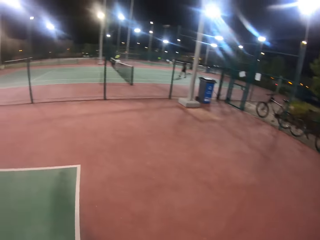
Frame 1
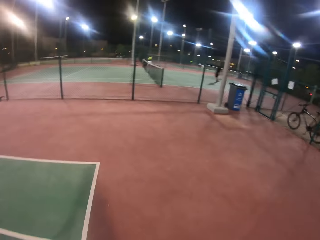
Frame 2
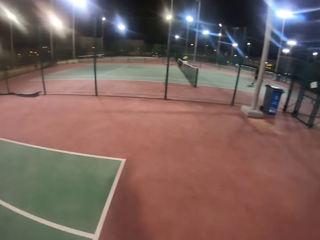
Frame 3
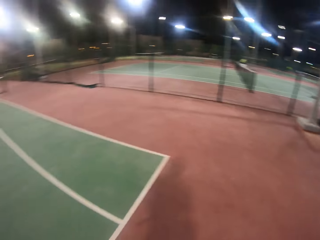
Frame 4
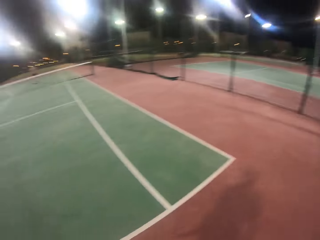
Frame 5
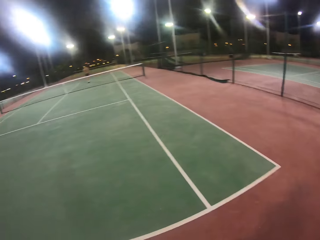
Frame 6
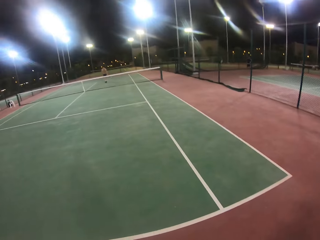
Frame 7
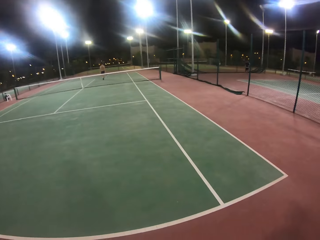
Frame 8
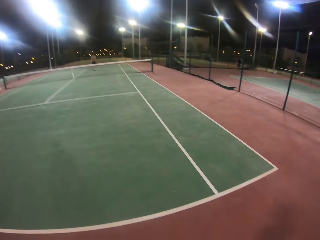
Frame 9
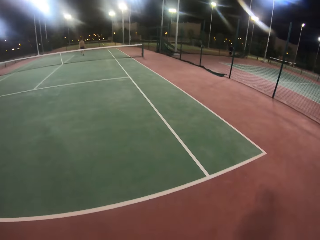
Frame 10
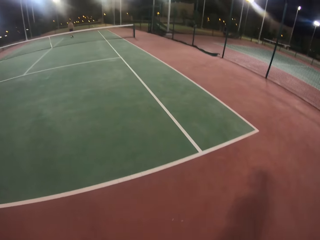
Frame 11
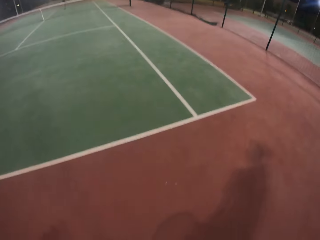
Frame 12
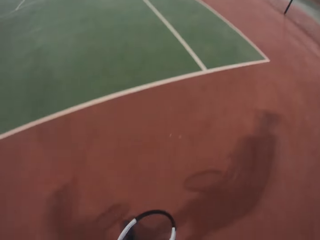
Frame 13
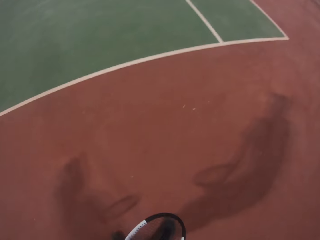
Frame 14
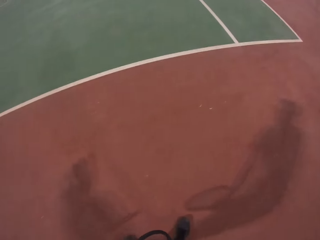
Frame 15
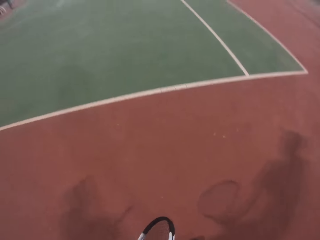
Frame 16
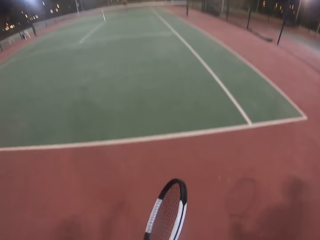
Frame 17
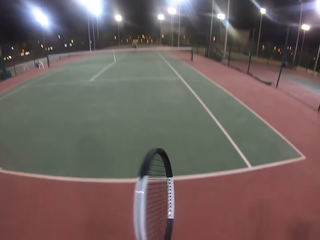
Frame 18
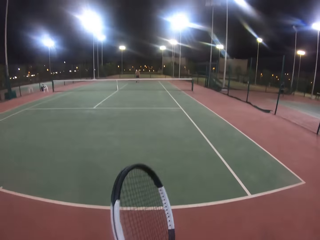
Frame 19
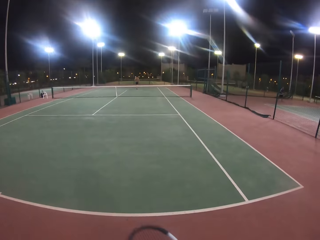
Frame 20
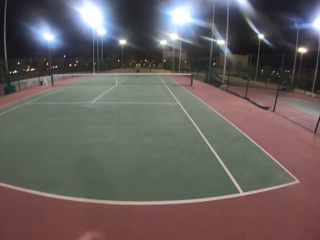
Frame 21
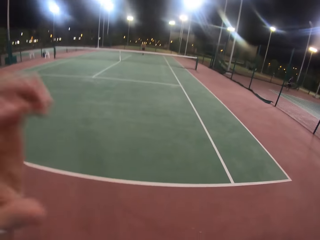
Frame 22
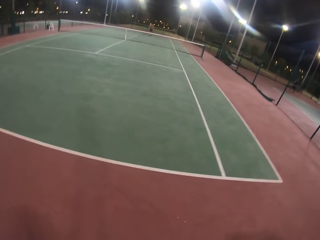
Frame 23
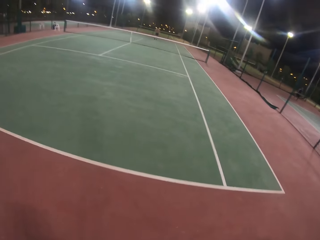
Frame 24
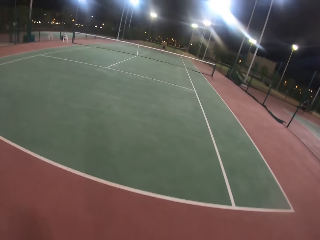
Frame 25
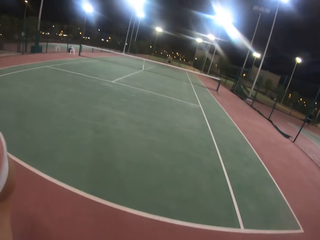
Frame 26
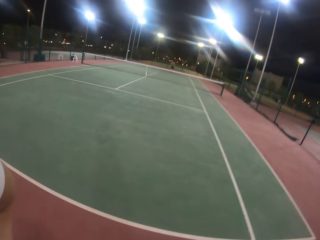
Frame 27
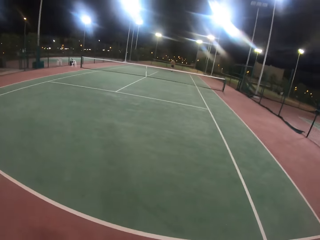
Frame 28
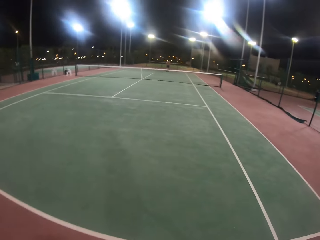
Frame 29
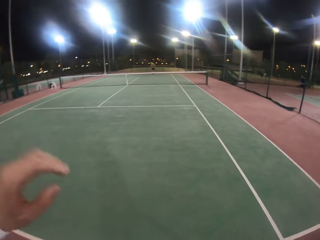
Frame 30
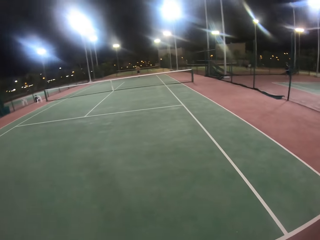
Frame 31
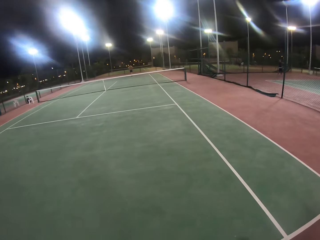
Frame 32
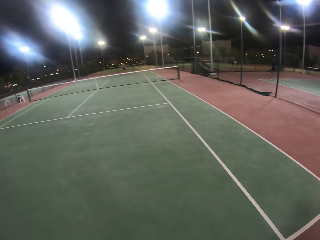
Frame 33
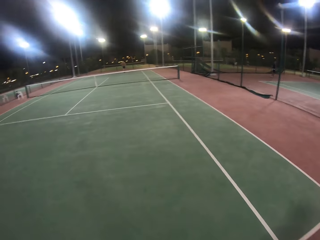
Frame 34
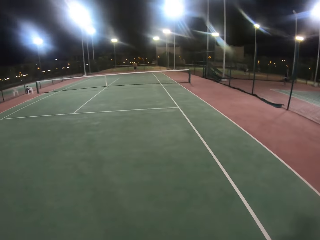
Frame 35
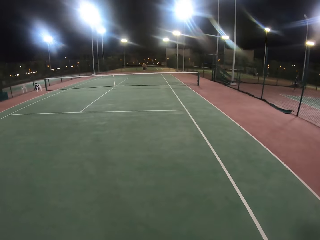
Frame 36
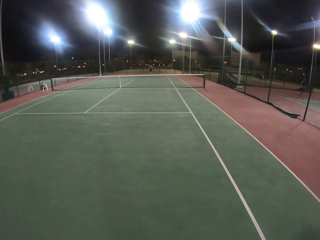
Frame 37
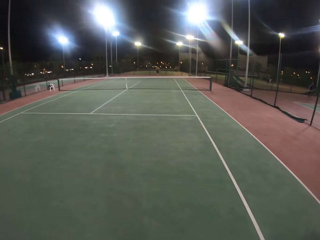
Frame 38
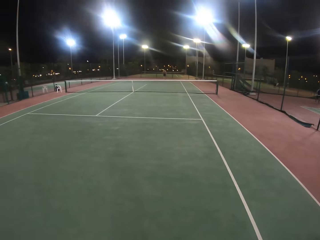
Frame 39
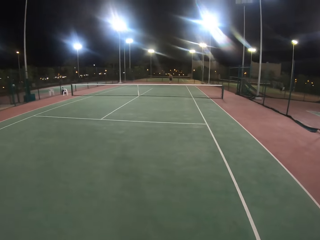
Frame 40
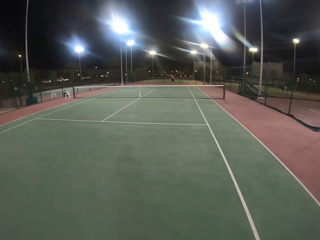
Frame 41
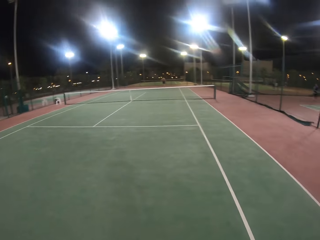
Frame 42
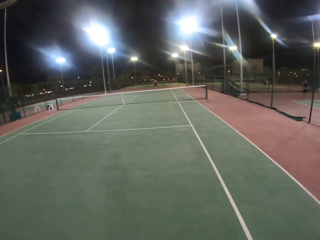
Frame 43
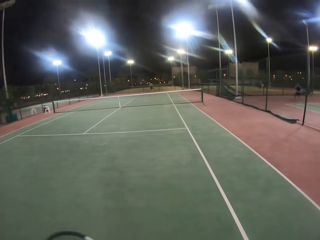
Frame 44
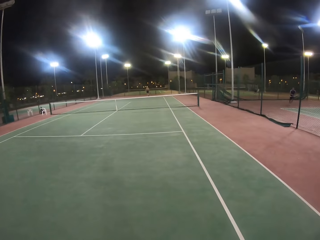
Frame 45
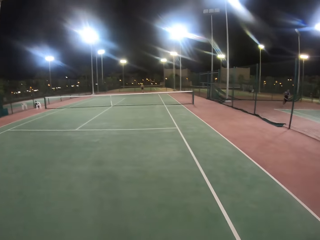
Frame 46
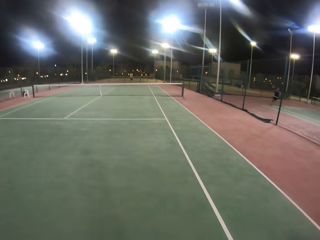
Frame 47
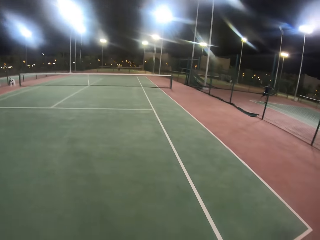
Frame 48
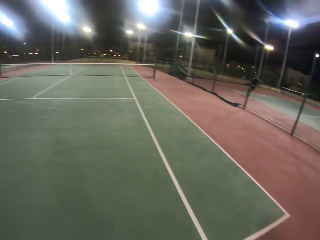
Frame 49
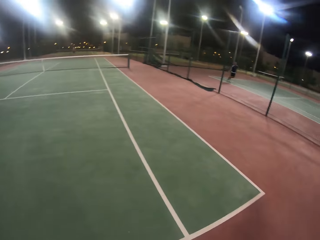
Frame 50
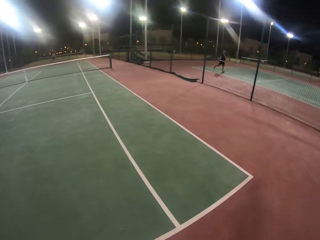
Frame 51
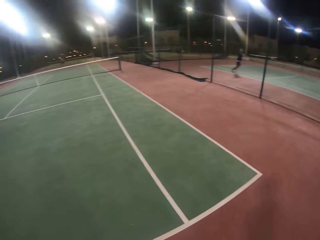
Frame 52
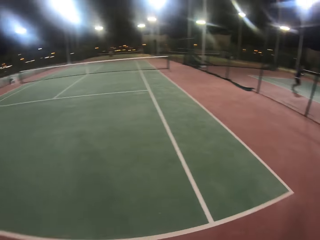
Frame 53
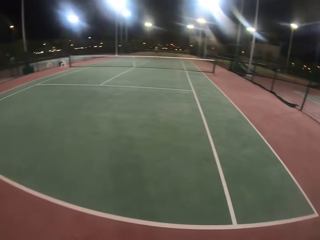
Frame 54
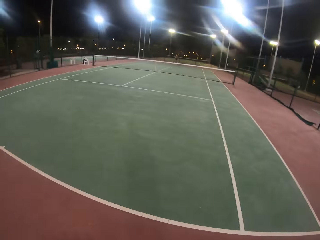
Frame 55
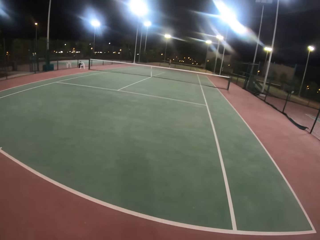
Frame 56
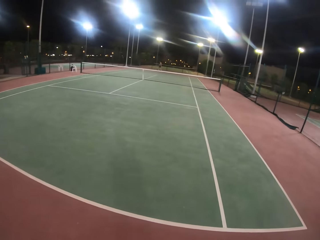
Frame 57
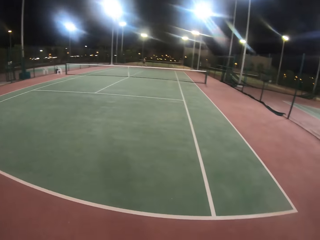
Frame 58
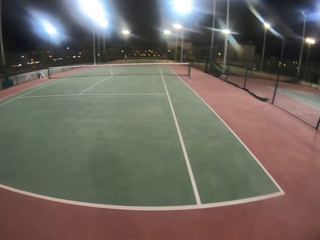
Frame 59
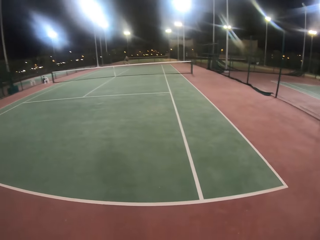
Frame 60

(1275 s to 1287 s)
The camera wearer raises the hand. They look around the badminton court.

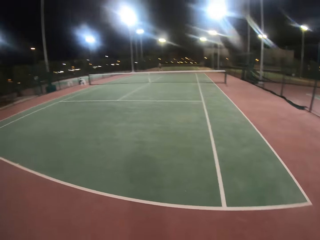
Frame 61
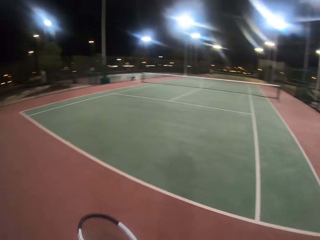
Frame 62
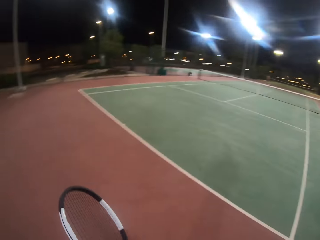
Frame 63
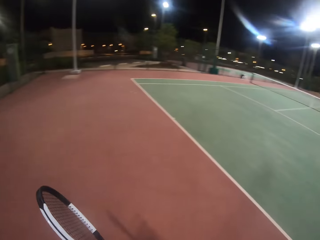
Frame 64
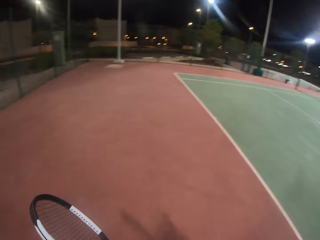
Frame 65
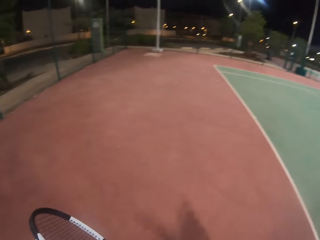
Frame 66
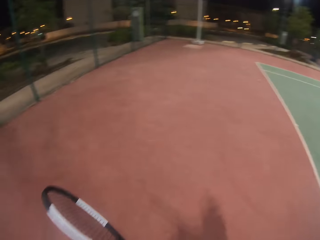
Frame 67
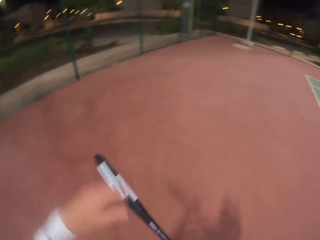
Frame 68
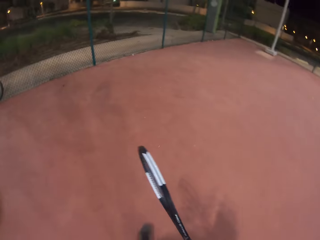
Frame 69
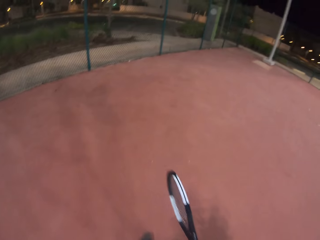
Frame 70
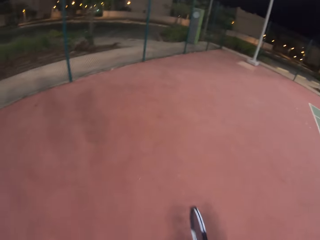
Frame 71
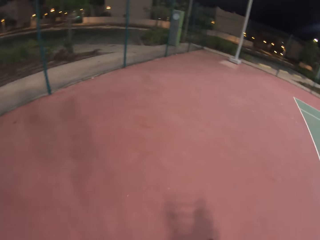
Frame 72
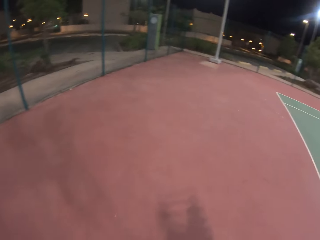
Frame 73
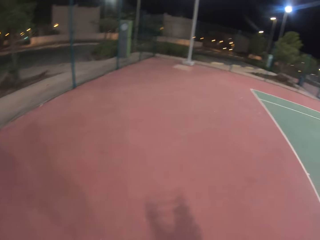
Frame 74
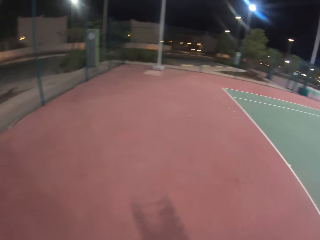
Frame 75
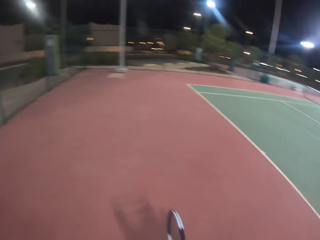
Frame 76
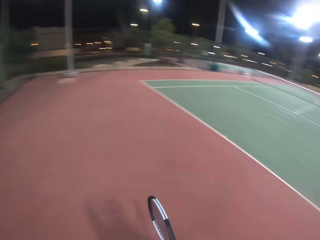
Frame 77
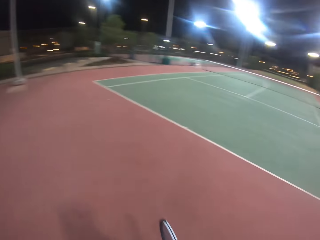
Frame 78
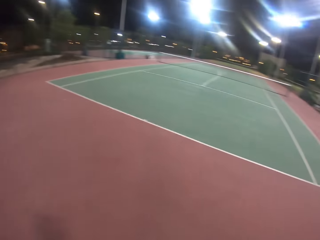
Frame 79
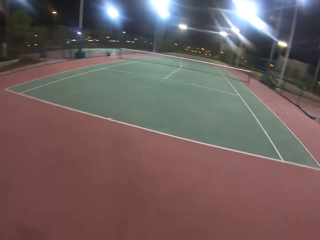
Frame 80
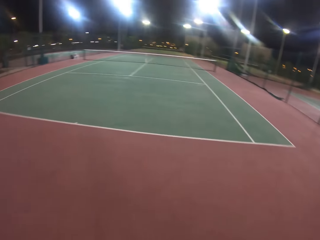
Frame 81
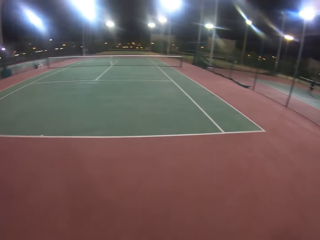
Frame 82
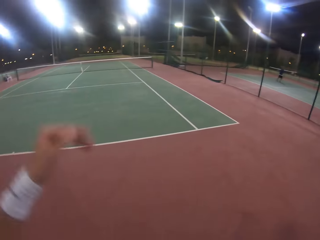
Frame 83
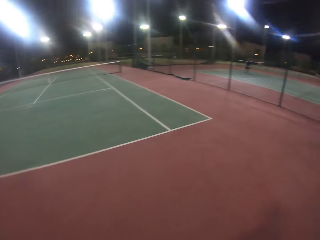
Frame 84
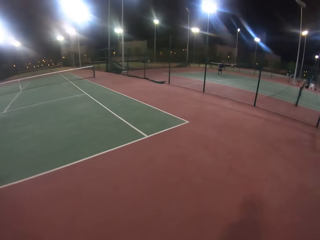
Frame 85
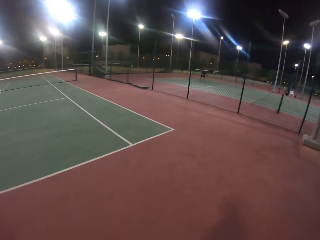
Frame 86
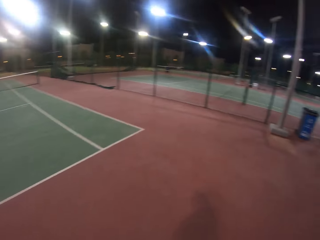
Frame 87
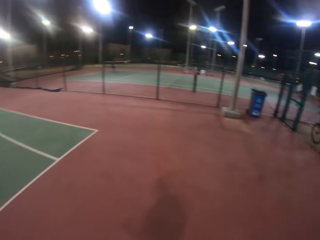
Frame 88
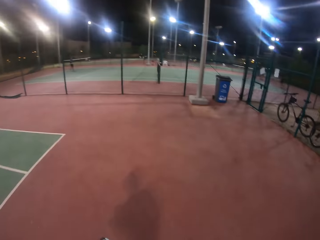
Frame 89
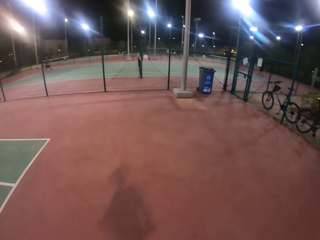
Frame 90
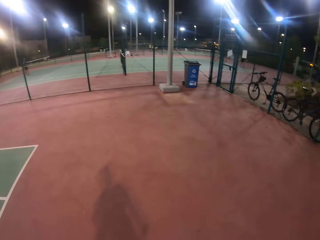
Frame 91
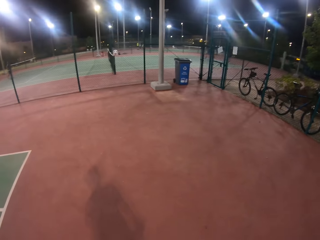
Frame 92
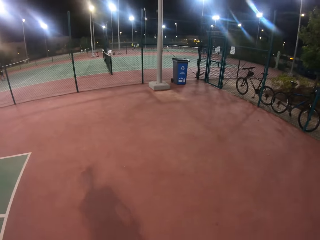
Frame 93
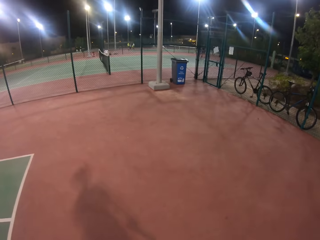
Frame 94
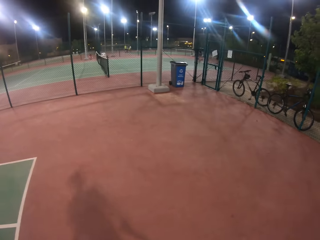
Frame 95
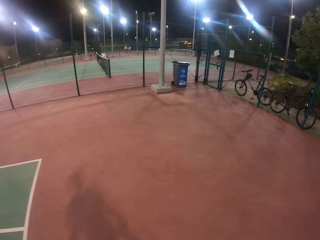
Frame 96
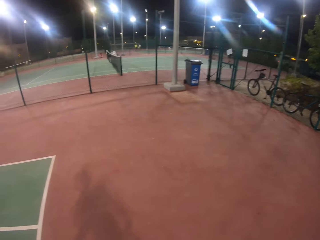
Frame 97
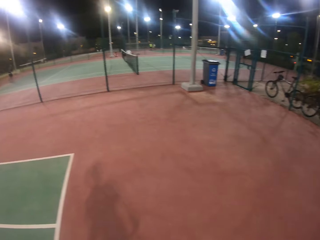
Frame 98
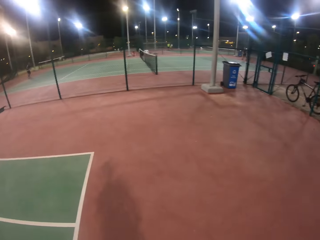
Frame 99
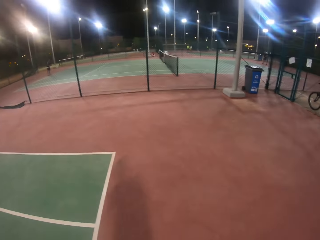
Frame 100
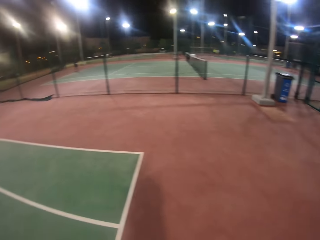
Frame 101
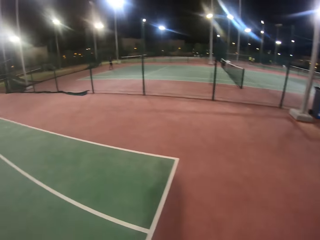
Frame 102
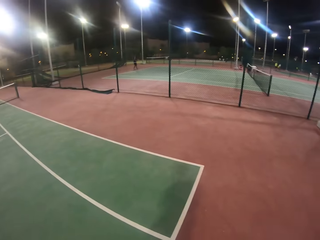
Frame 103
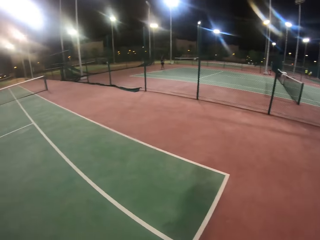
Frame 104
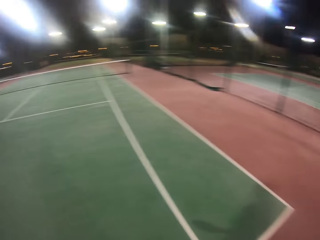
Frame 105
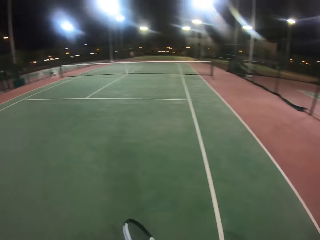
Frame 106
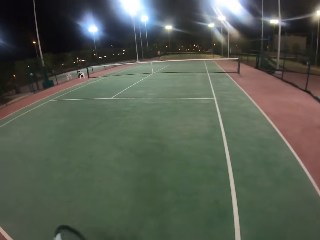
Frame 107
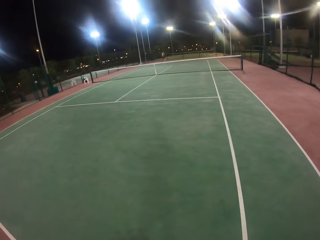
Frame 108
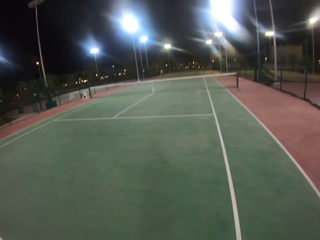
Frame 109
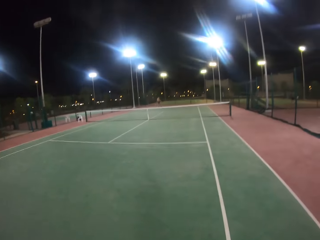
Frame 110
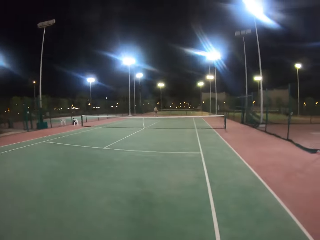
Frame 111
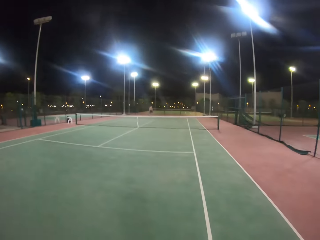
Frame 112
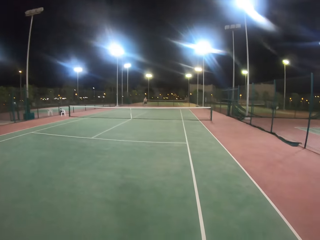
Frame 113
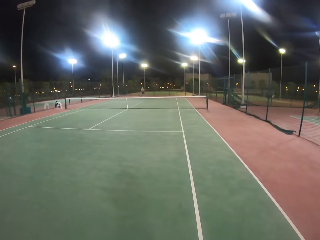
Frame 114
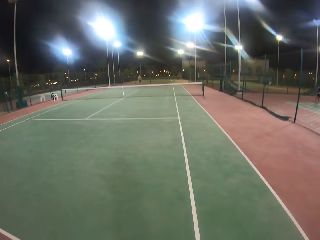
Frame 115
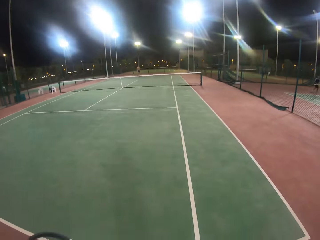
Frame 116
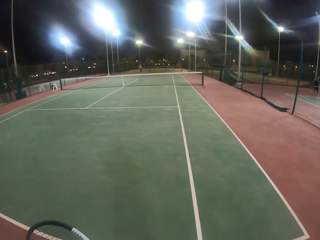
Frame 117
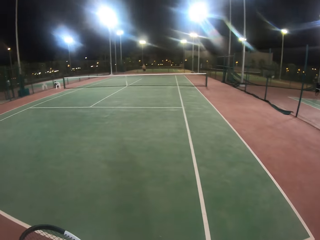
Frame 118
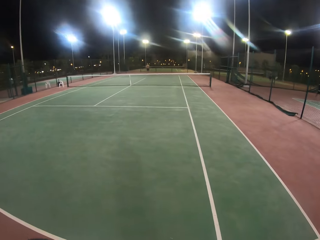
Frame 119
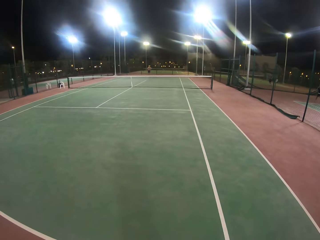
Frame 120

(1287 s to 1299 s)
The camera wearer raises the hand. They look around the badminton court.
